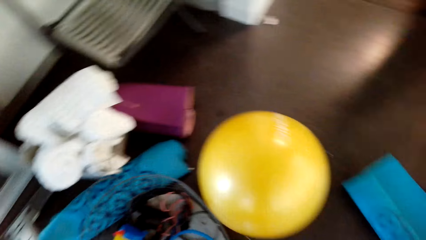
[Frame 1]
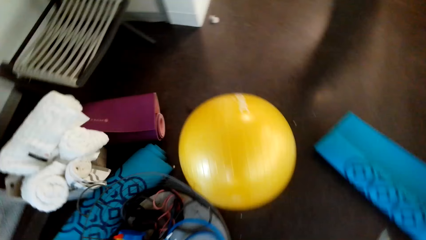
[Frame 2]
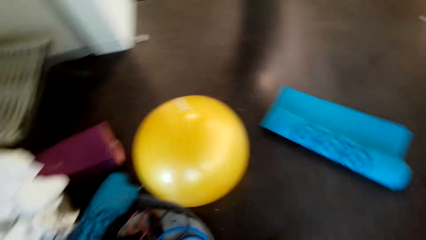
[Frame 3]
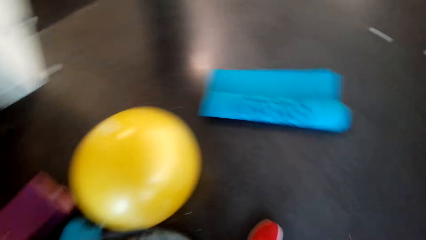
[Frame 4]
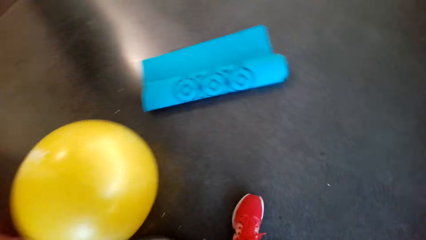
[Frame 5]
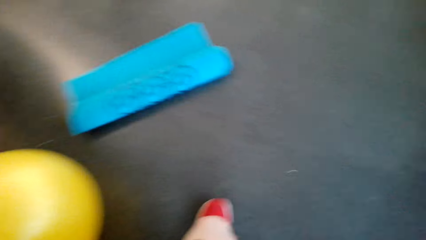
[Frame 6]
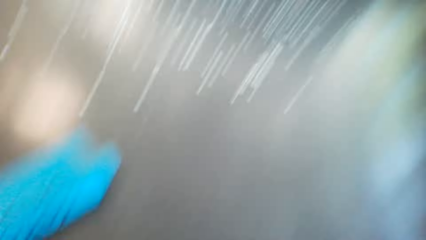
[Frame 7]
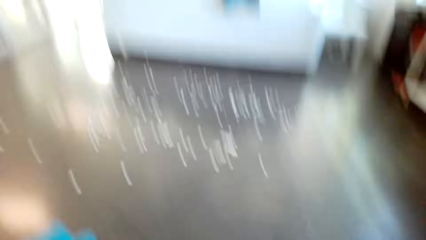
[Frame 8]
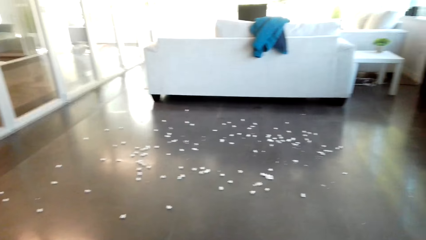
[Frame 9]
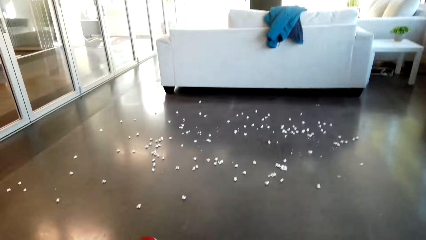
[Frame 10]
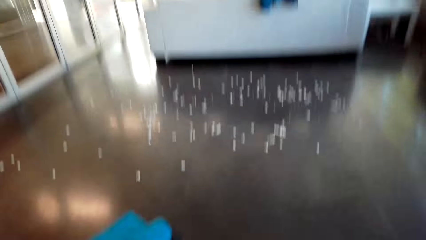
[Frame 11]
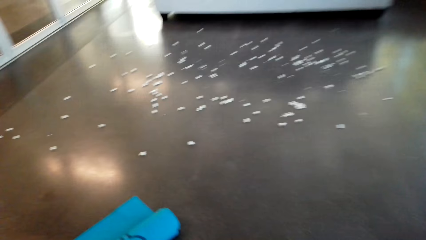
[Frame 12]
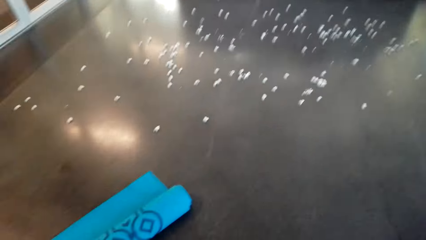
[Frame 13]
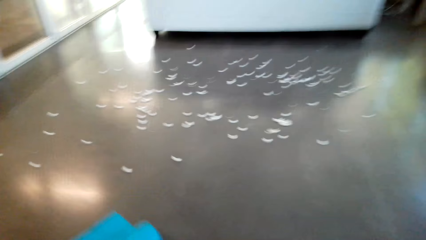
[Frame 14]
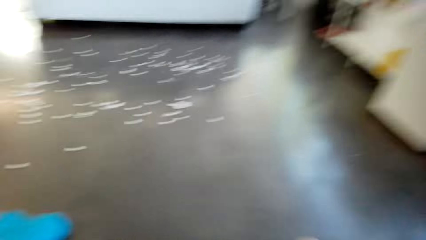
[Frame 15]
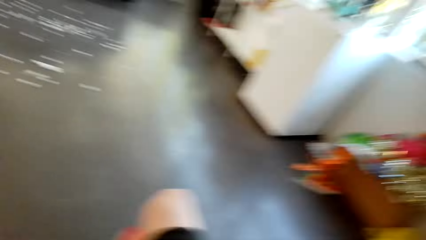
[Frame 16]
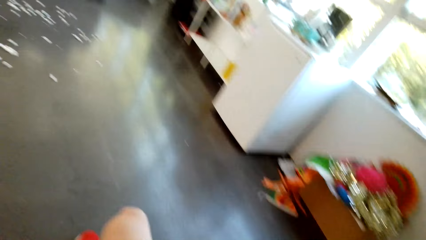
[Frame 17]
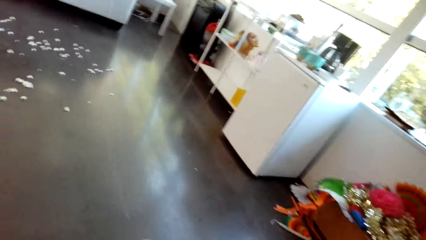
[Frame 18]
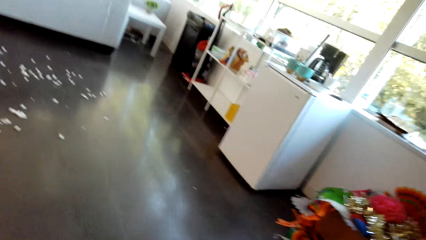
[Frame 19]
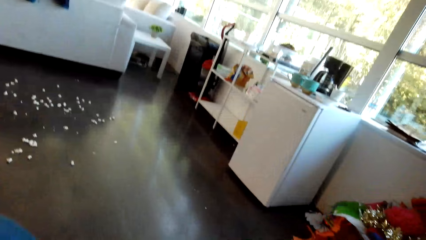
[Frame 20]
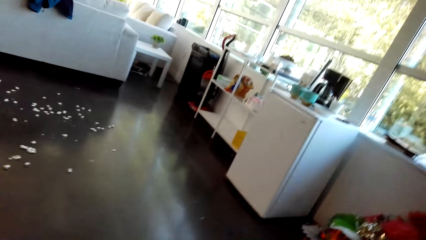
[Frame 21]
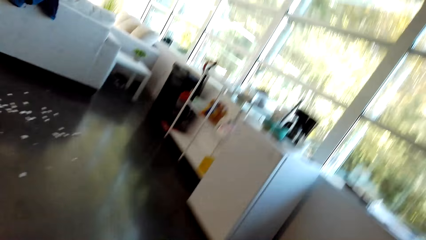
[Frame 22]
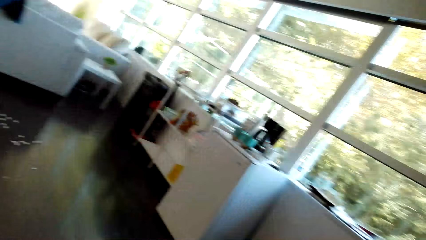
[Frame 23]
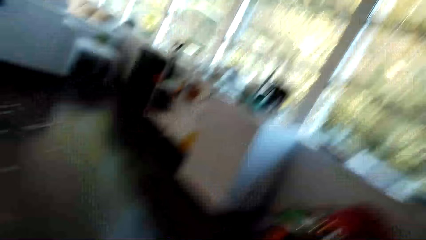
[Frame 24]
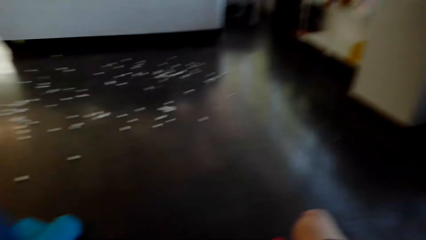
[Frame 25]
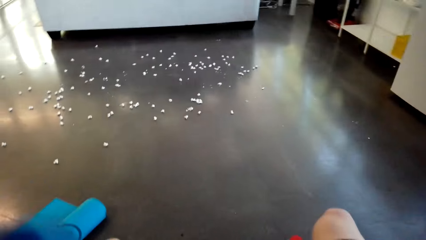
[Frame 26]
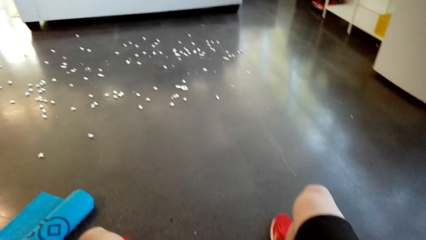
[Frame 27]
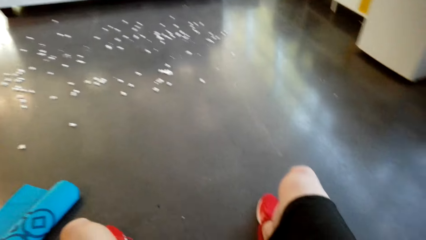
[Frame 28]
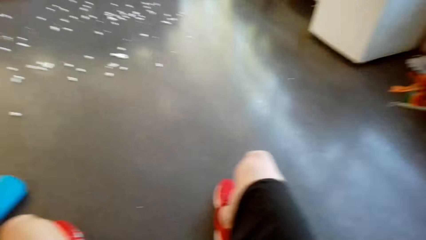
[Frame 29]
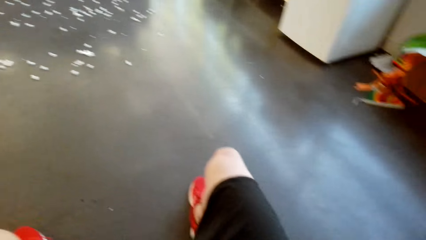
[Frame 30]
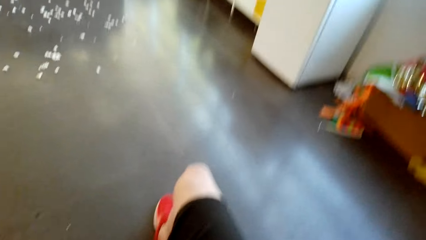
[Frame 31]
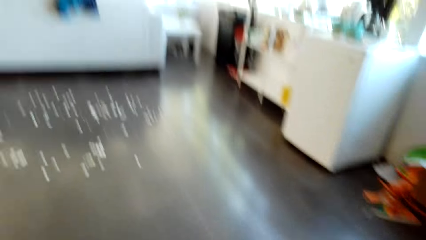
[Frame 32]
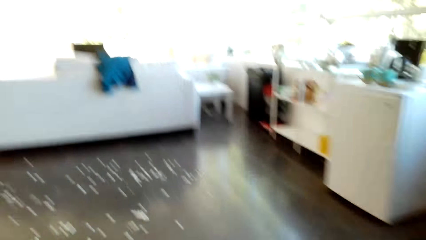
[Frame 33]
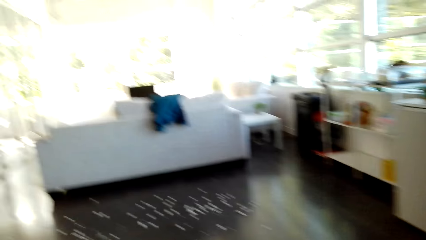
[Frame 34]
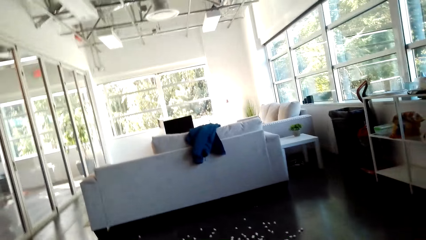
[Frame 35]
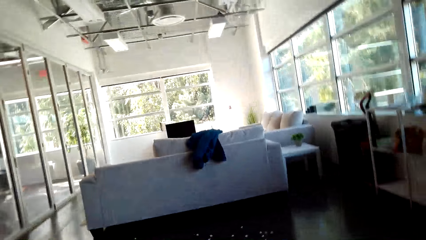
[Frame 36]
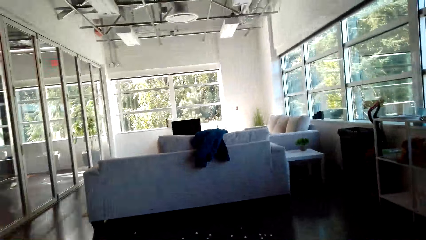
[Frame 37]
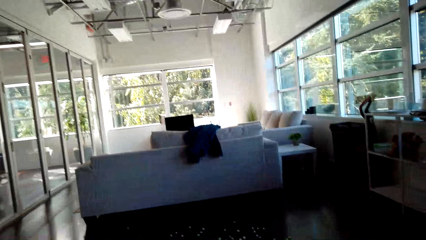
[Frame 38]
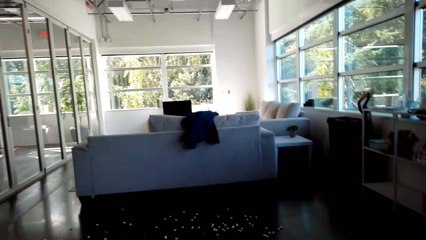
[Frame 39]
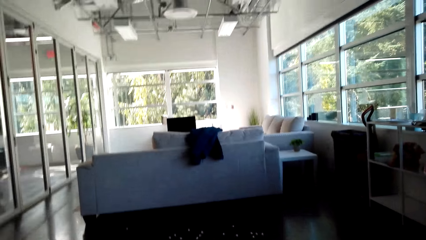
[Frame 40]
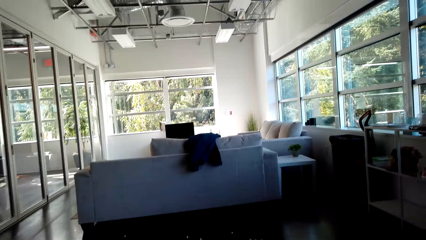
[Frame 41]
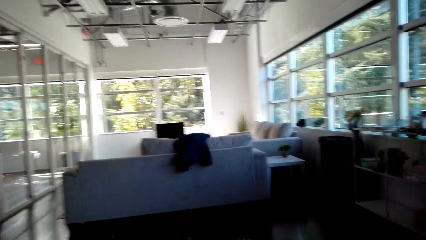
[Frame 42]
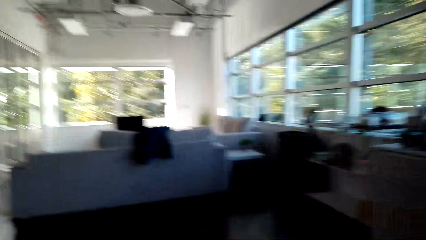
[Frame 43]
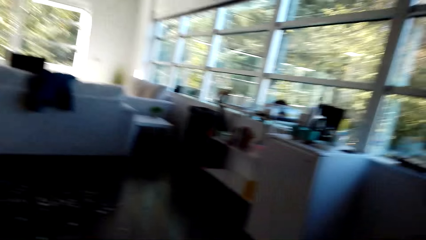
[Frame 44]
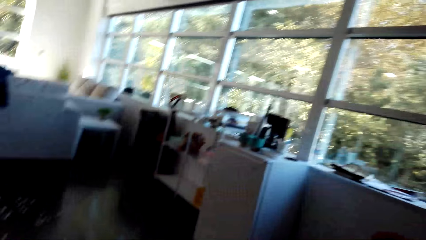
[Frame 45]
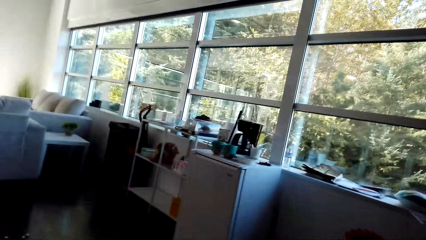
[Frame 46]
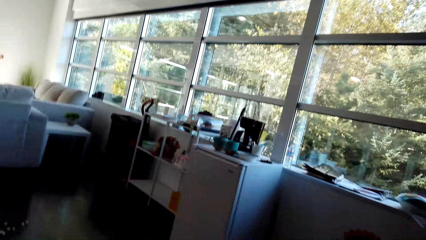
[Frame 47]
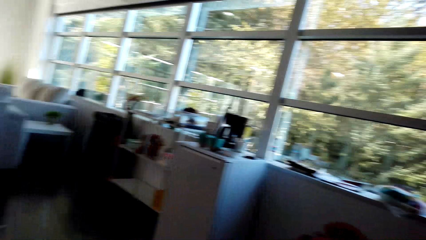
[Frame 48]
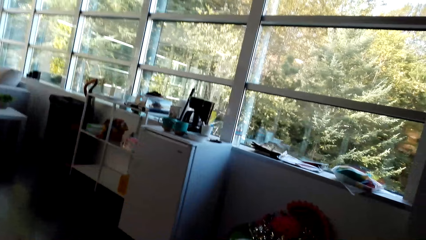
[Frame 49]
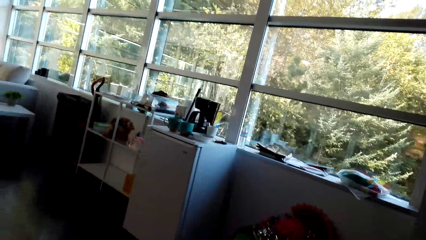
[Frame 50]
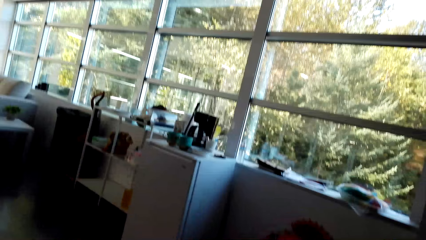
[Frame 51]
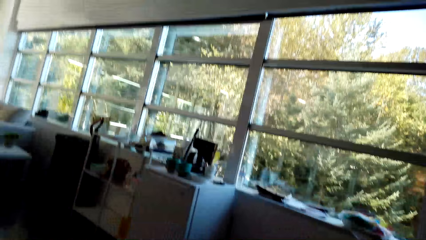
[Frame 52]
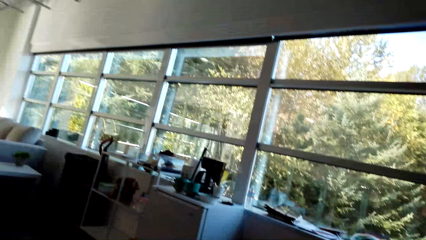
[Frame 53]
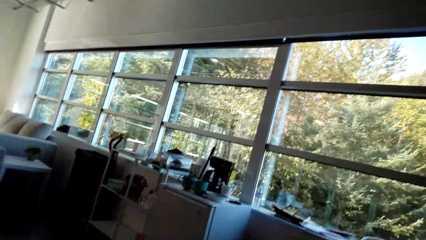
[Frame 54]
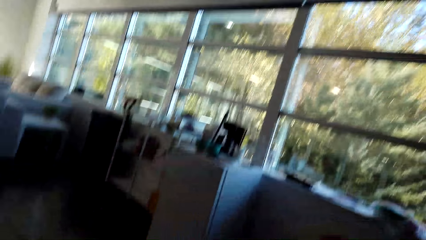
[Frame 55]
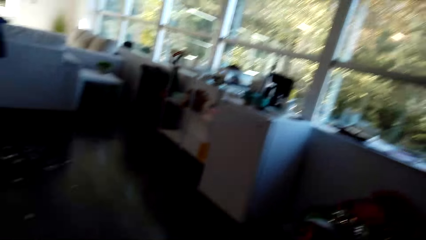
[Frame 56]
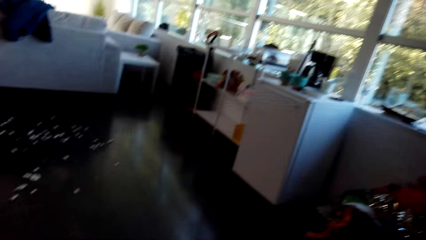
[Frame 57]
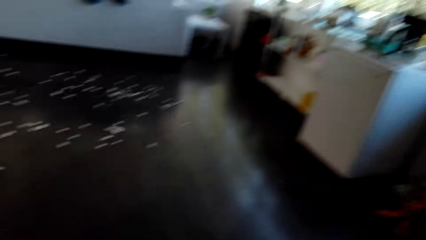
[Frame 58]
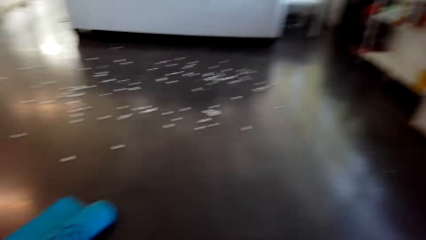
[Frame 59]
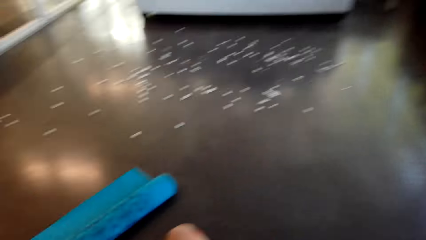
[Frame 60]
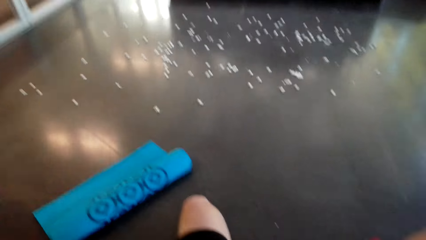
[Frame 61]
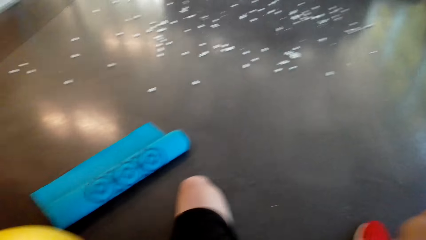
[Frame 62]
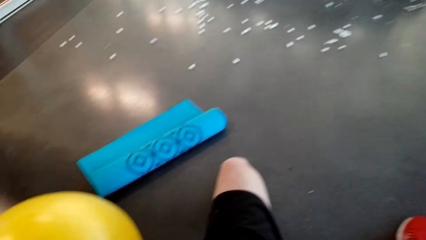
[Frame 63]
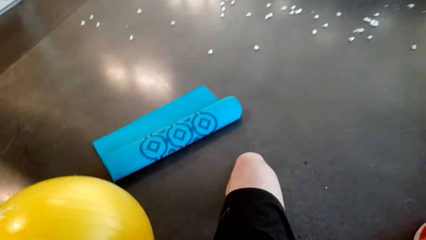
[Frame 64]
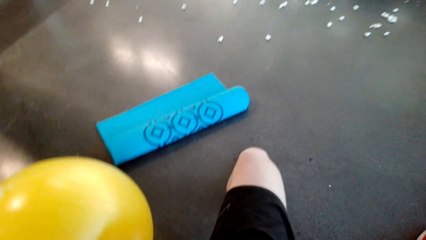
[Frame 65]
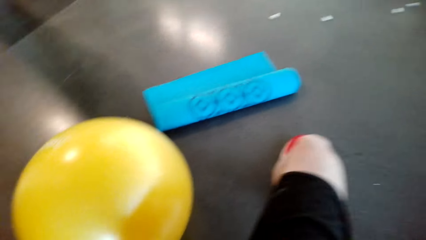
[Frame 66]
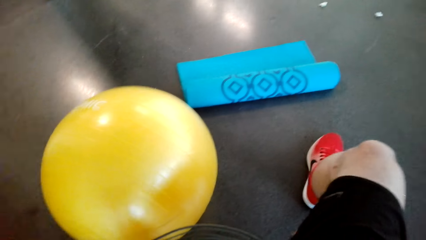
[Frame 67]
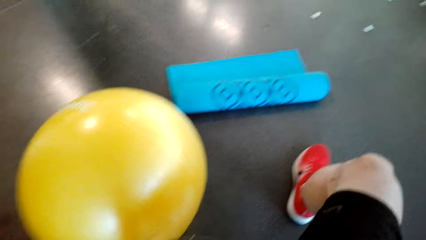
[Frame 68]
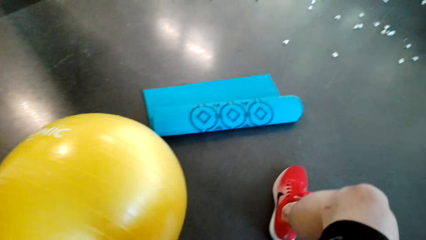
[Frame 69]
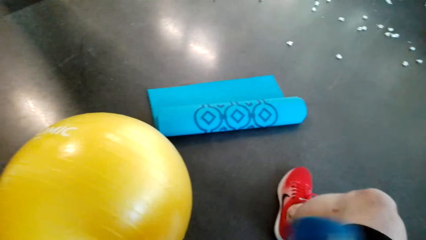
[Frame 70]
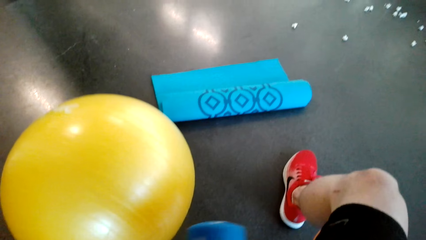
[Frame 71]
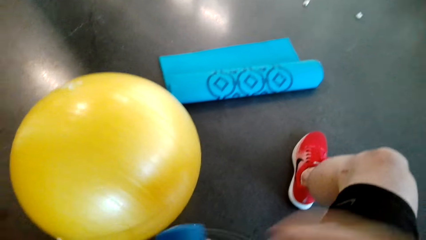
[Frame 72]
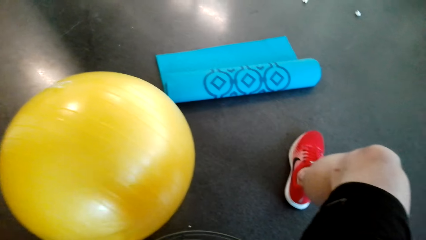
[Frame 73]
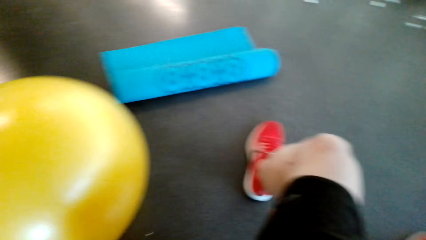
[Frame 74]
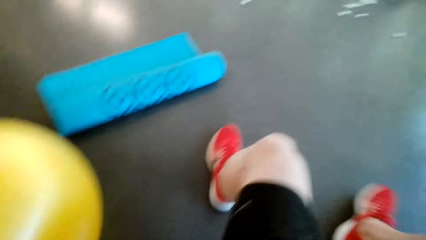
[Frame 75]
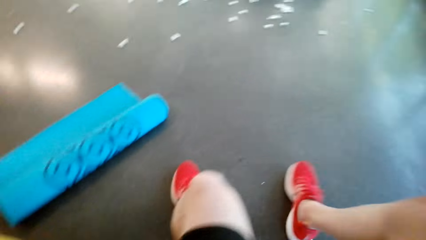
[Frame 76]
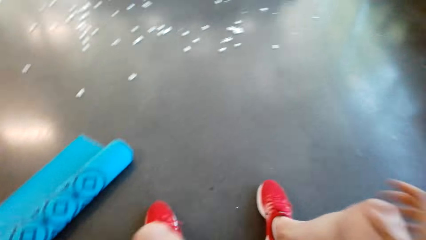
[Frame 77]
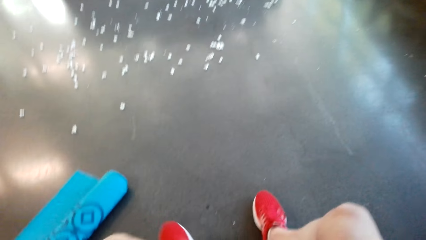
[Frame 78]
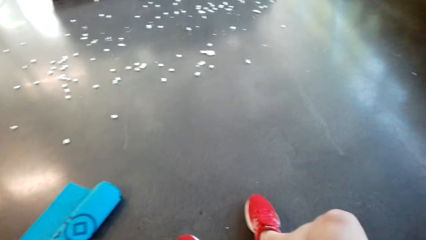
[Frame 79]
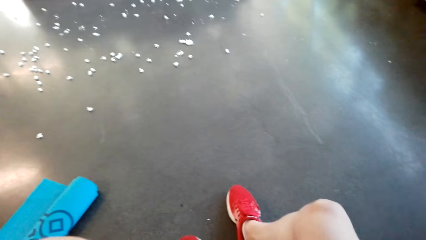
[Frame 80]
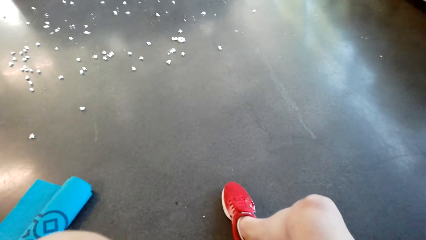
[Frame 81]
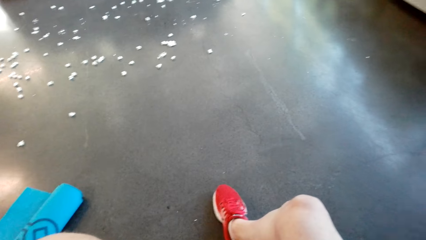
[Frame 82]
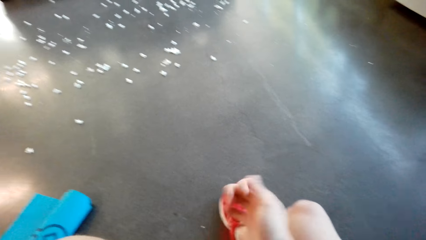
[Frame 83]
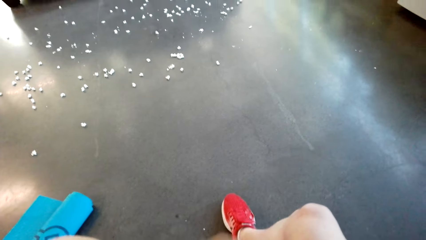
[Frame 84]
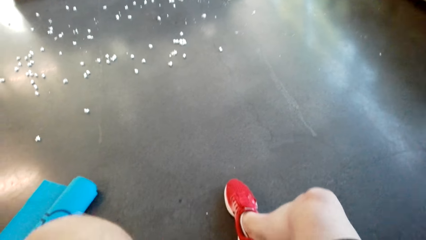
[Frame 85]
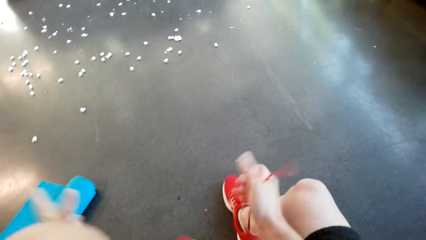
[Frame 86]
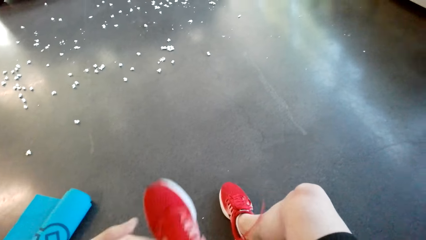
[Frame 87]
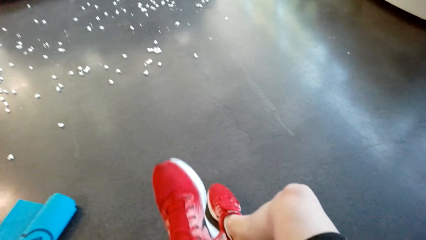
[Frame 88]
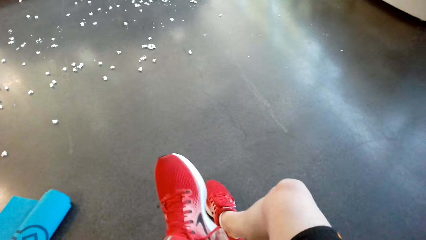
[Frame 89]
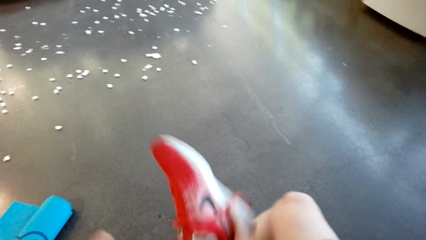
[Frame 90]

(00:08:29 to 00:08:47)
The camera wearer looks around the house. They untie the shoes.
